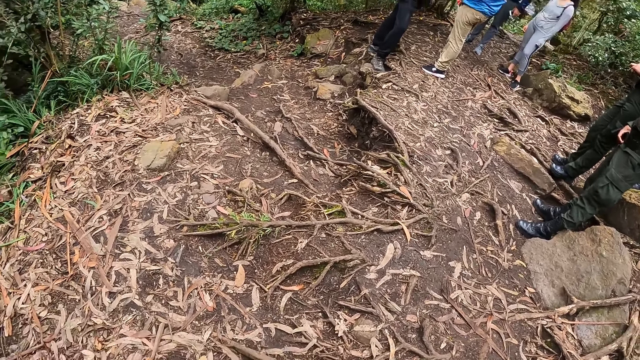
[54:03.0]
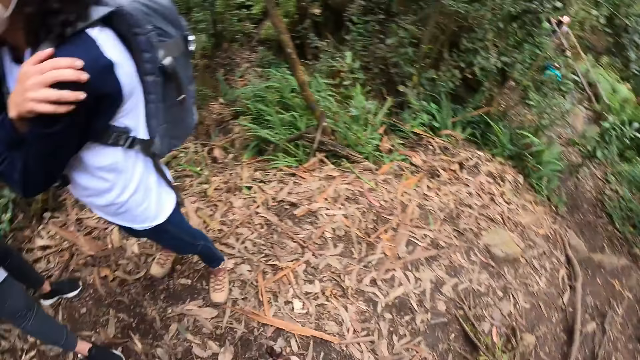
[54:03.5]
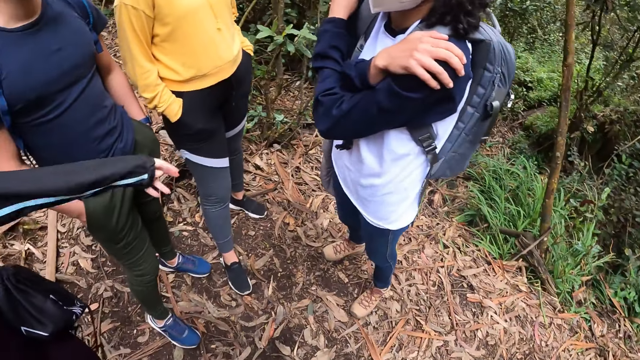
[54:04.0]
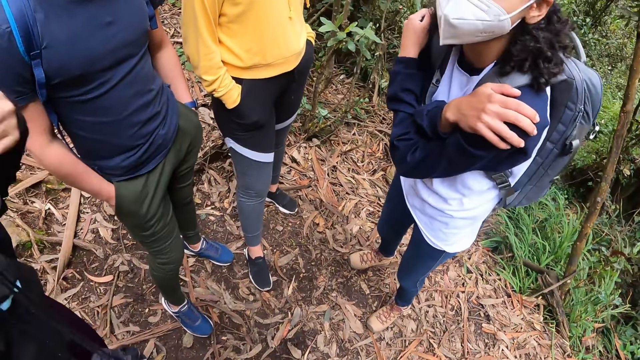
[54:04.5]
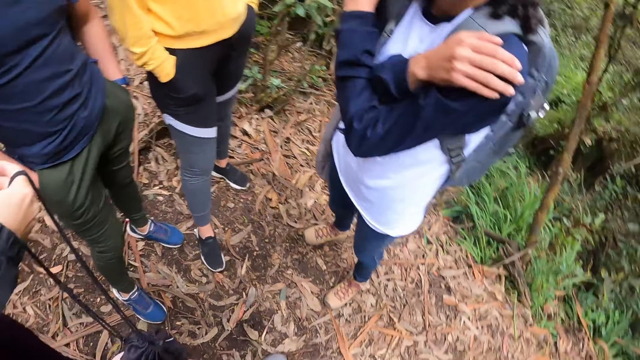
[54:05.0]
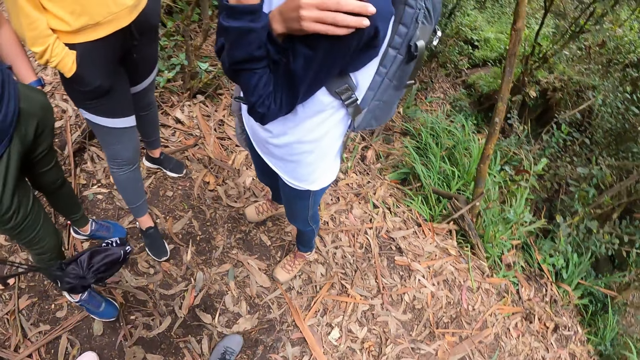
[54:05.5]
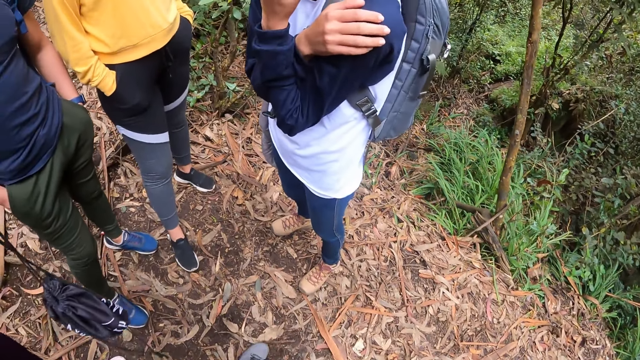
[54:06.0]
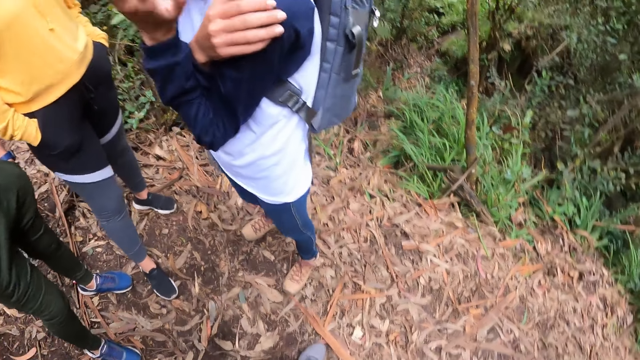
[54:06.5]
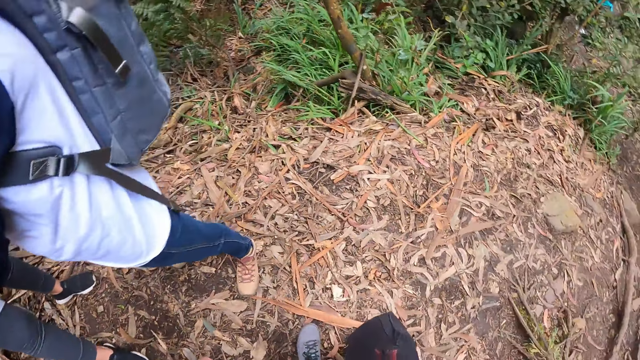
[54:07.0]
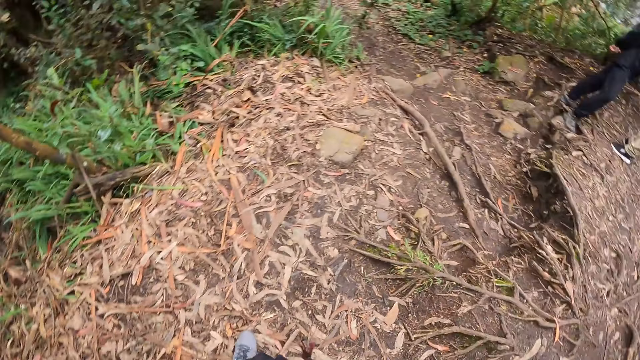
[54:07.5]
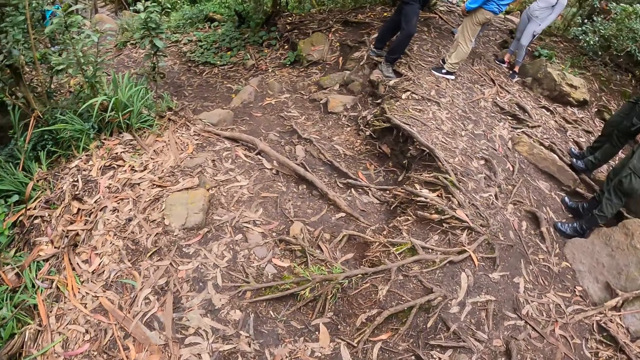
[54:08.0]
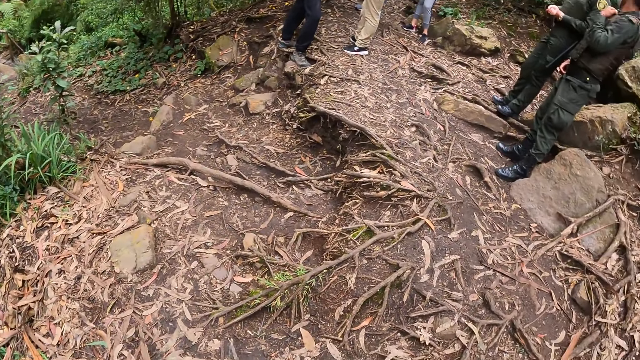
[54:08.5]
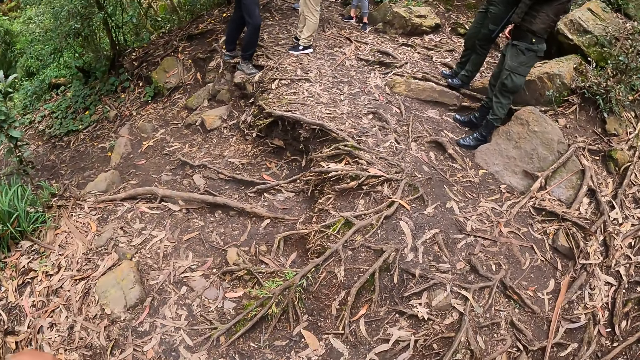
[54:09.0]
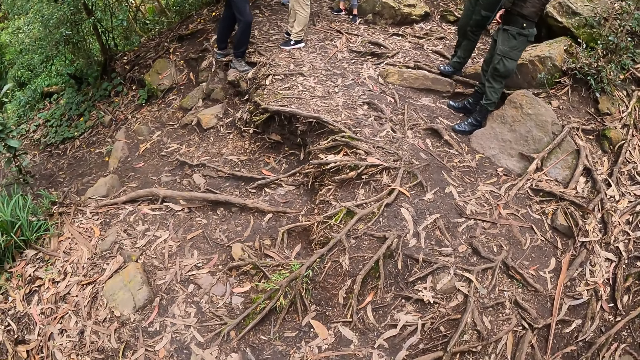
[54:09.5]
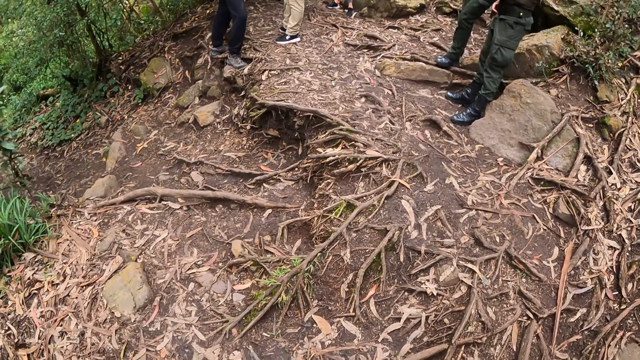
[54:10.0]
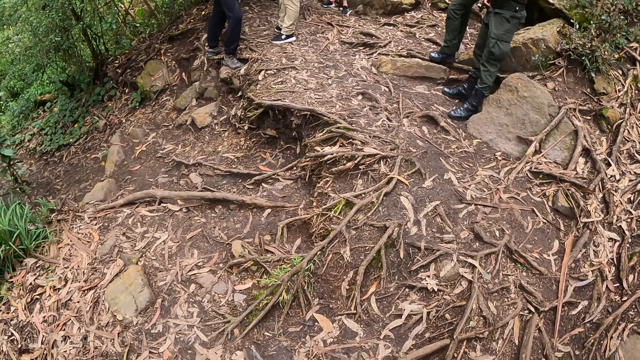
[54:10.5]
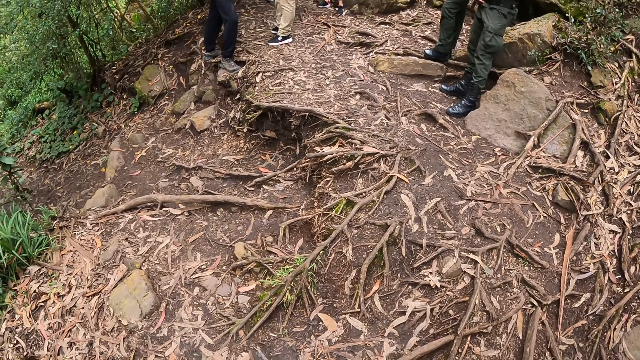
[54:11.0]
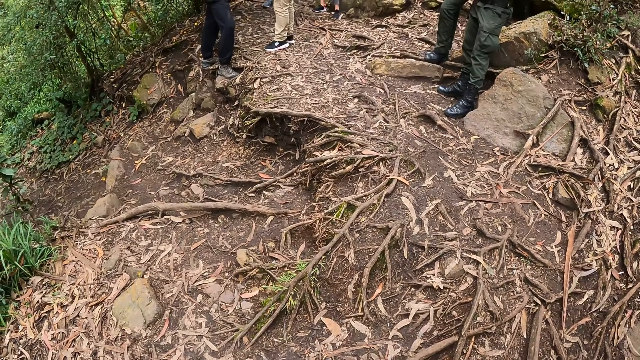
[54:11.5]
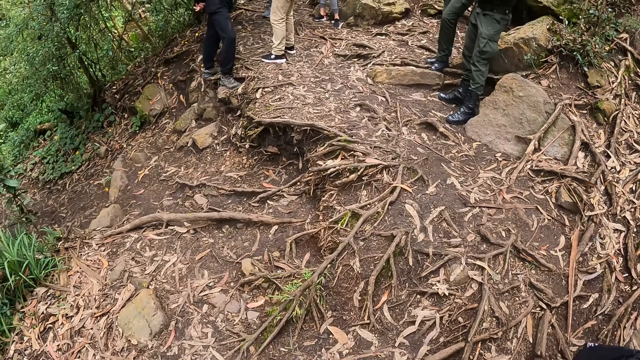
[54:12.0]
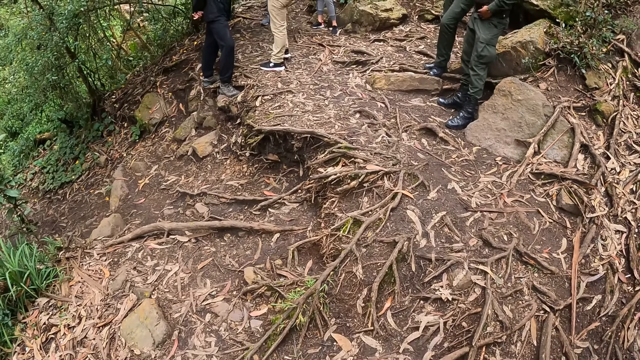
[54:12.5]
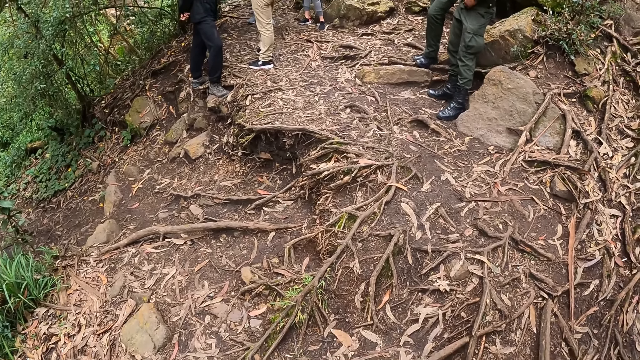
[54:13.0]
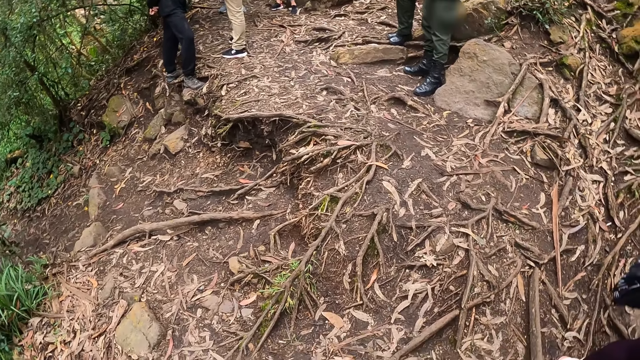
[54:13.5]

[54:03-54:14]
The camera wearer interacts with a woman. They look at several people.

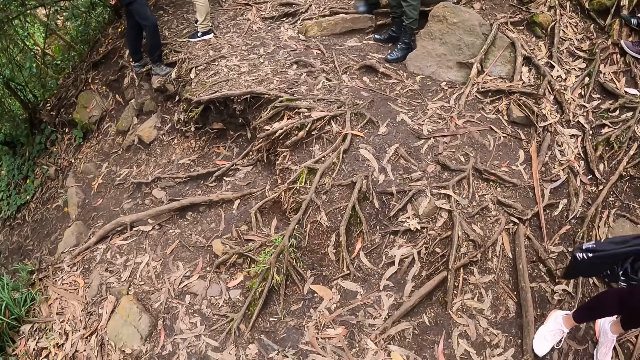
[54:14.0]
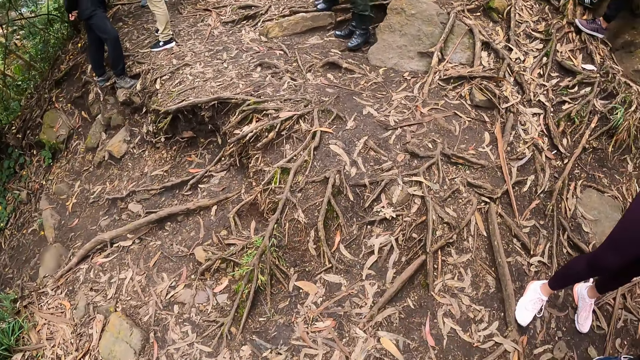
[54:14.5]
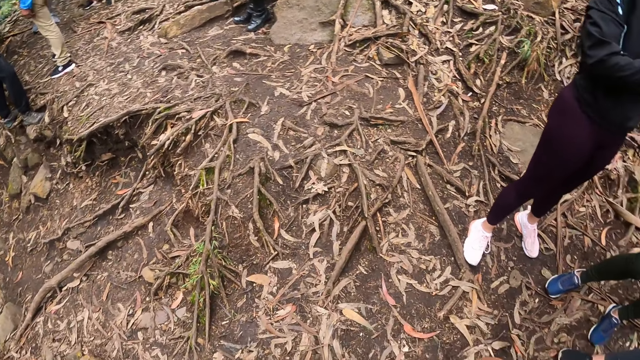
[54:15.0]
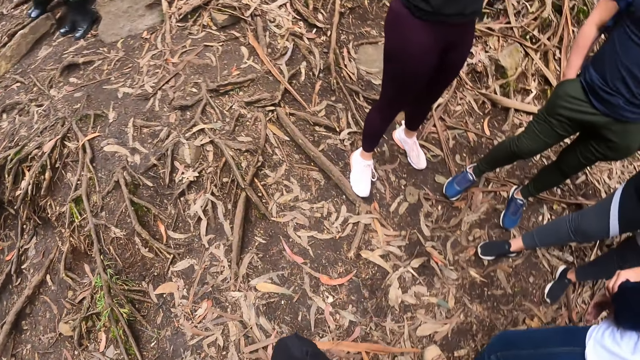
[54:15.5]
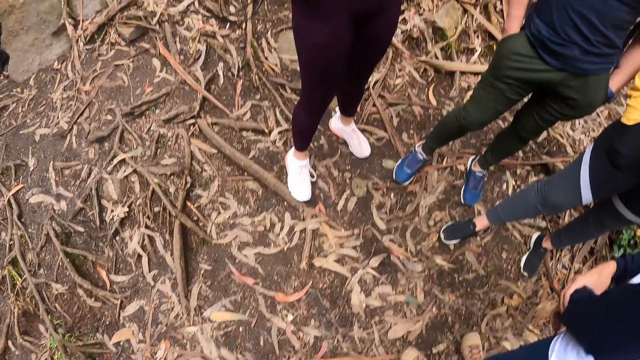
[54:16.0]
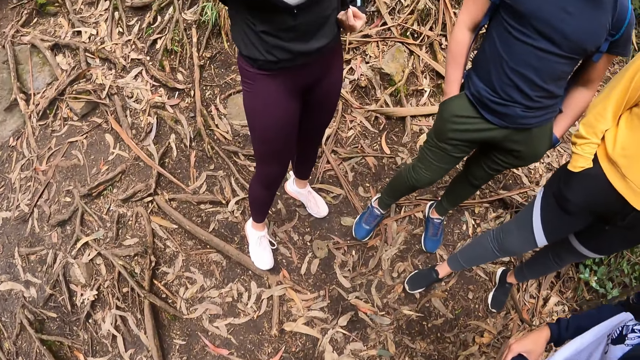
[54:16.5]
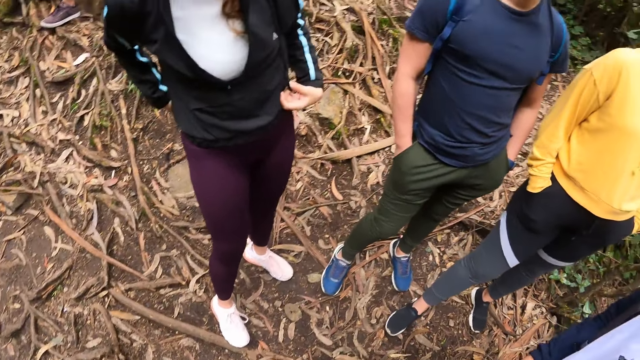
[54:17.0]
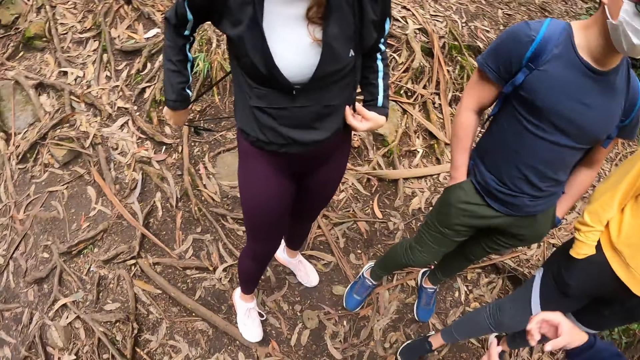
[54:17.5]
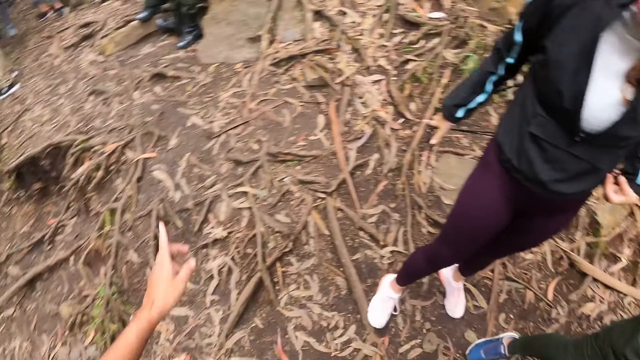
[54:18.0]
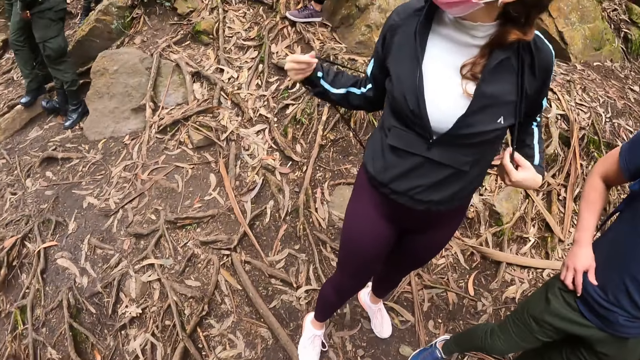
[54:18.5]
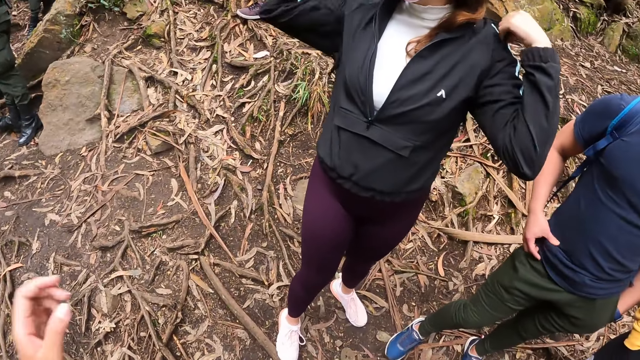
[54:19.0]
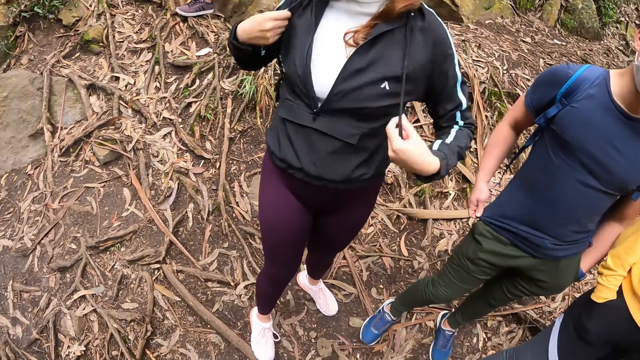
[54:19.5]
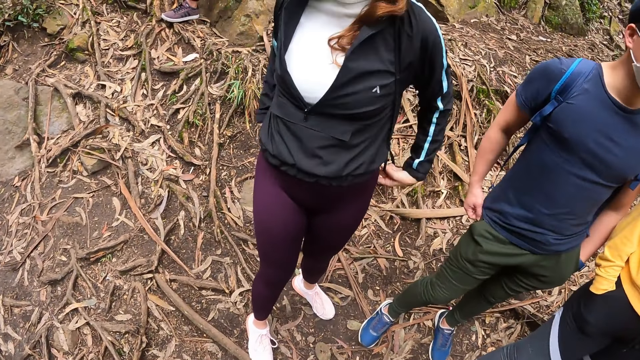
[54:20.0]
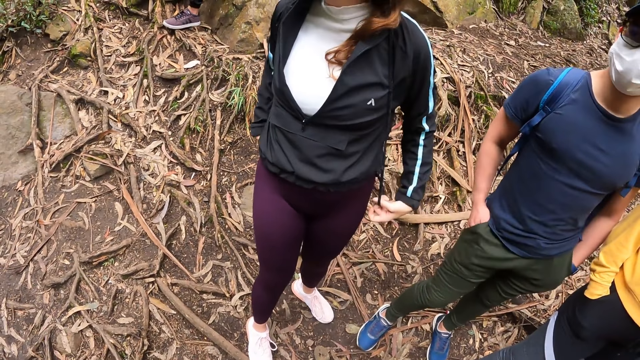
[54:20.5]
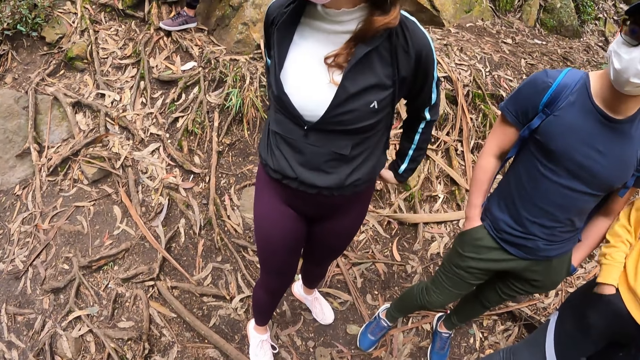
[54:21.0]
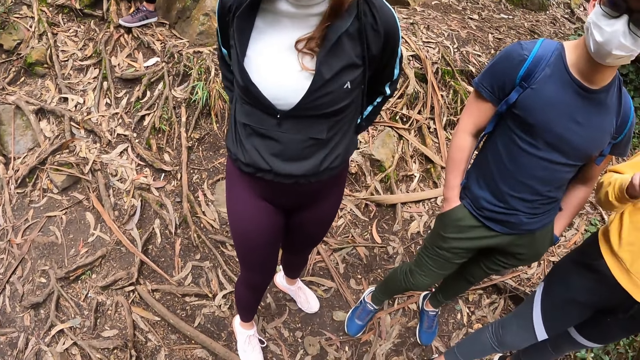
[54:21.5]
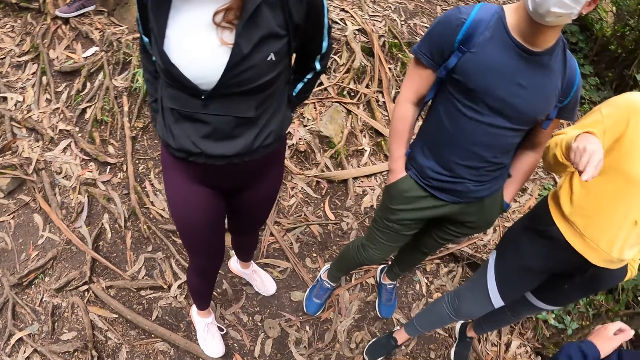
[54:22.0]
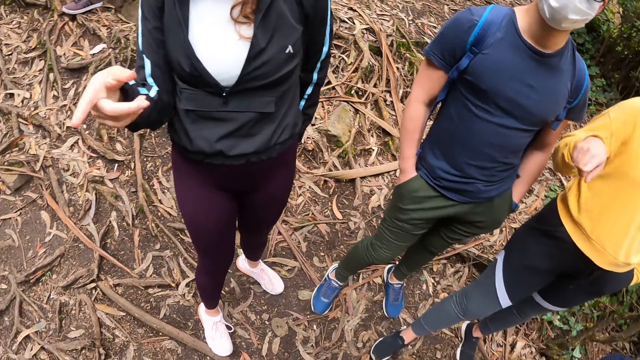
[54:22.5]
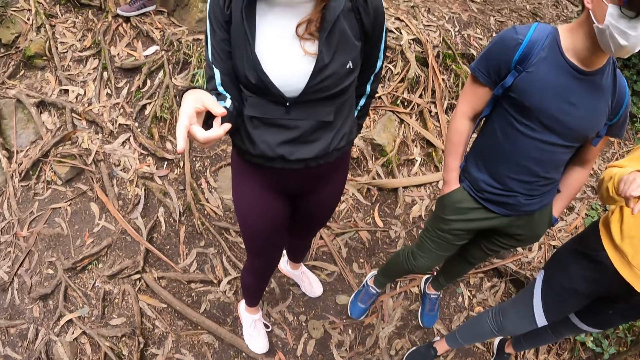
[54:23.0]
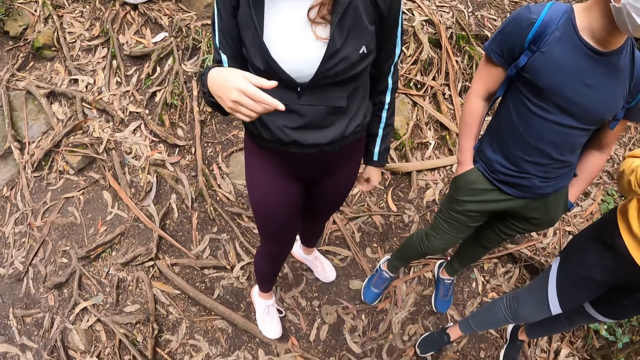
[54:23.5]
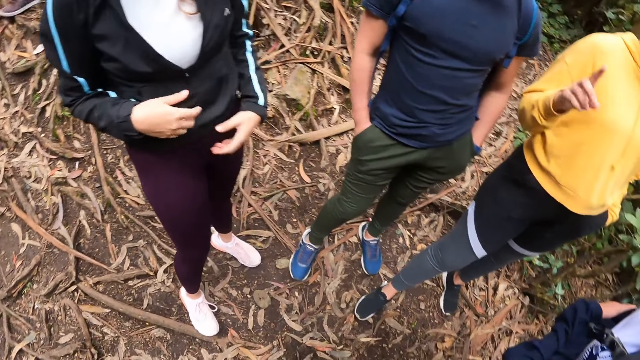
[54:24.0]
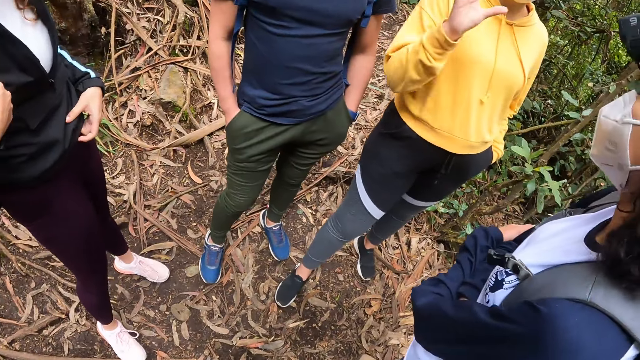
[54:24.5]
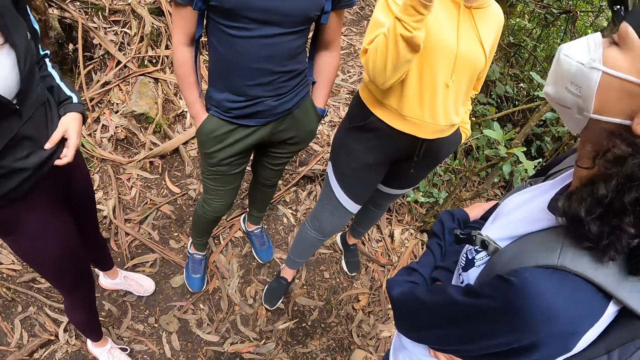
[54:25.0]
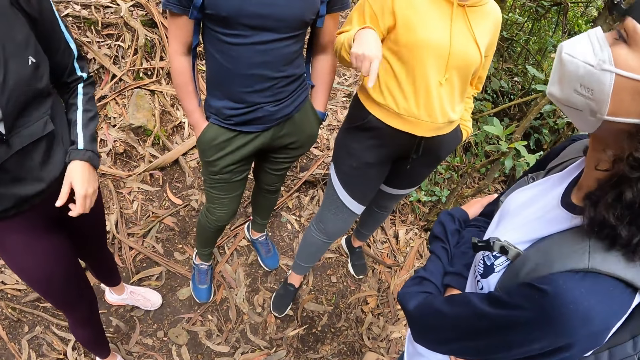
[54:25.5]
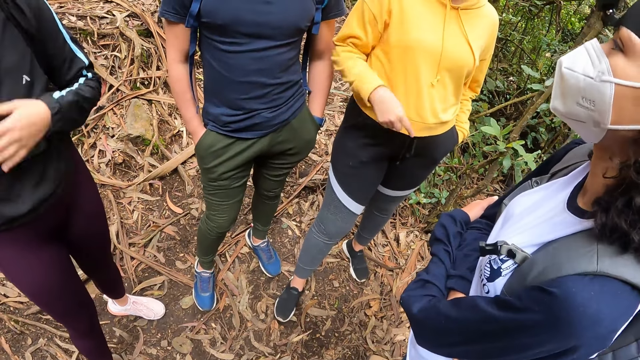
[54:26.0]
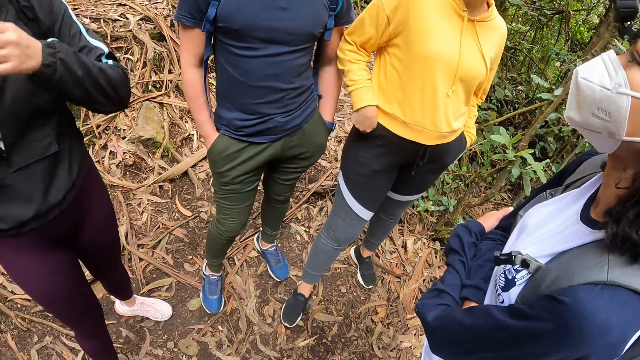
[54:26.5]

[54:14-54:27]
A woman puts the bag on her back with both hands. The camera wearer stares around. A man adjusts a shirt with his right hand and places his right hand in a trouser pocket. Another woman points with her finger. The first woman points with her finger. The first woman adjusts a cloth with both hands. A third woman nods her head.
